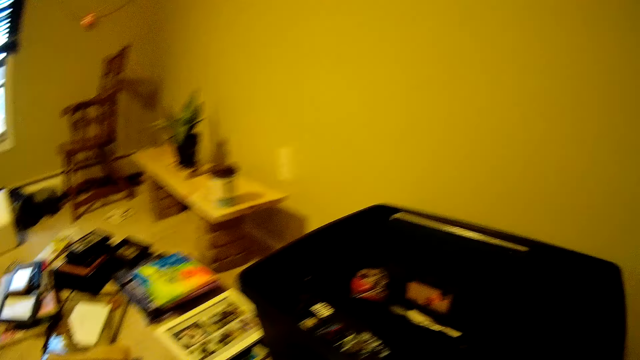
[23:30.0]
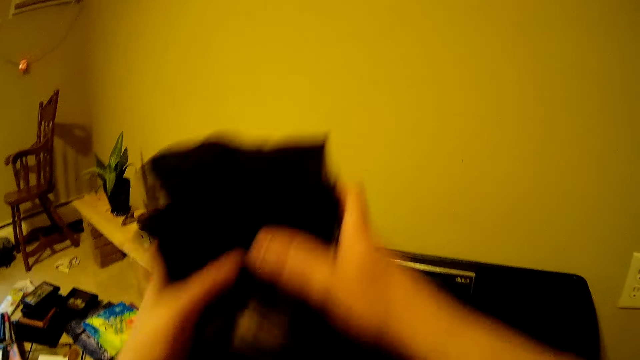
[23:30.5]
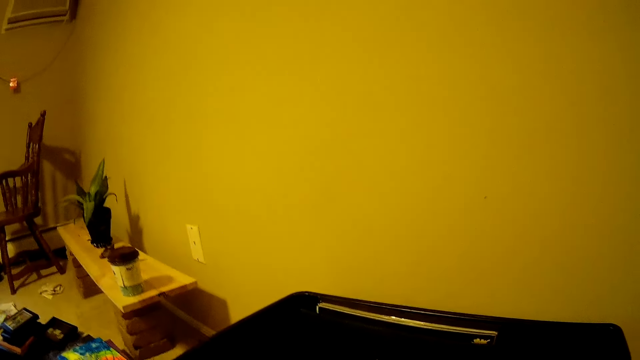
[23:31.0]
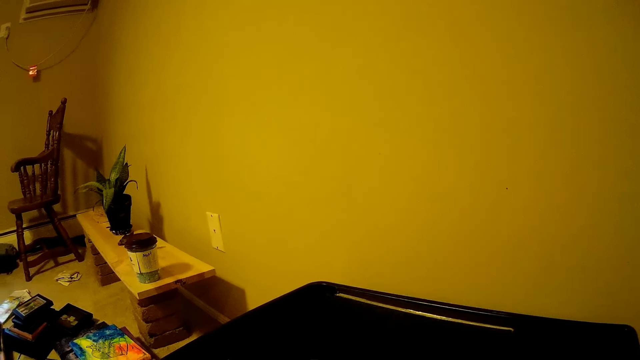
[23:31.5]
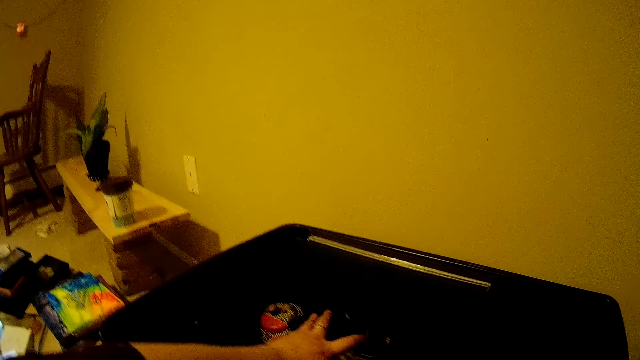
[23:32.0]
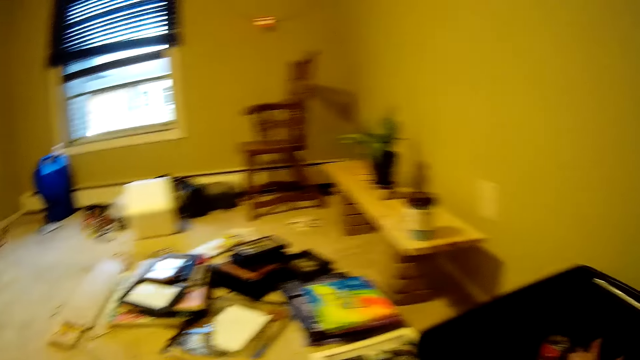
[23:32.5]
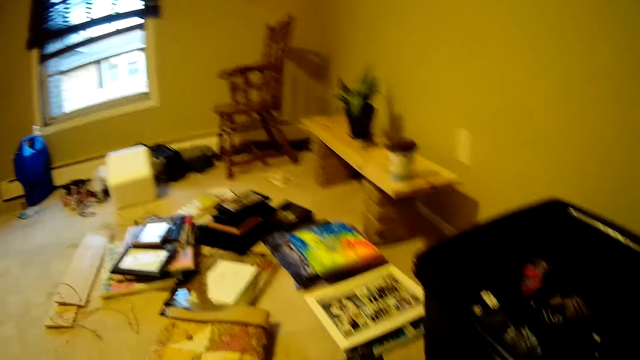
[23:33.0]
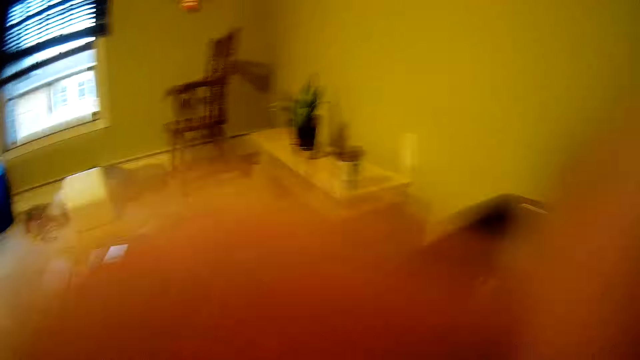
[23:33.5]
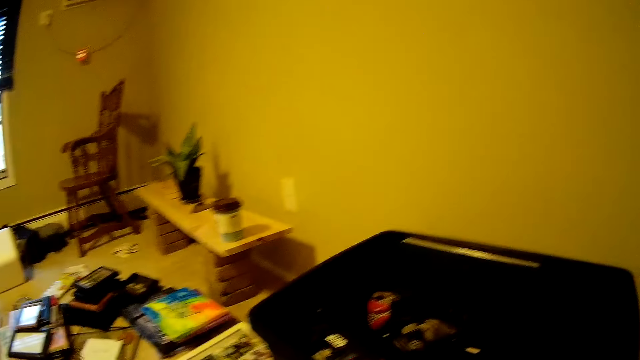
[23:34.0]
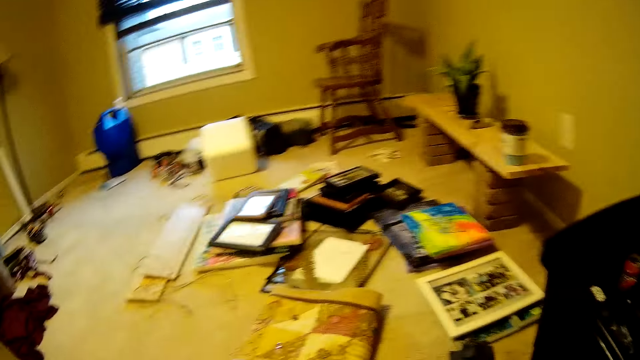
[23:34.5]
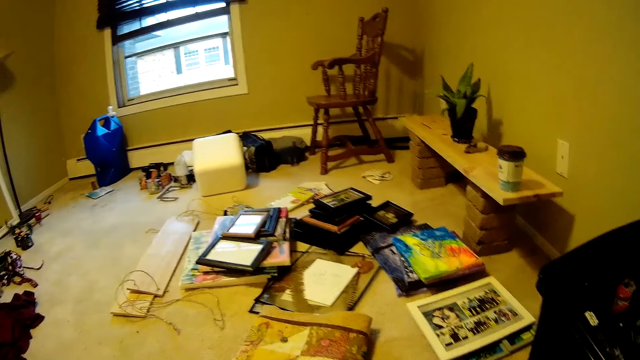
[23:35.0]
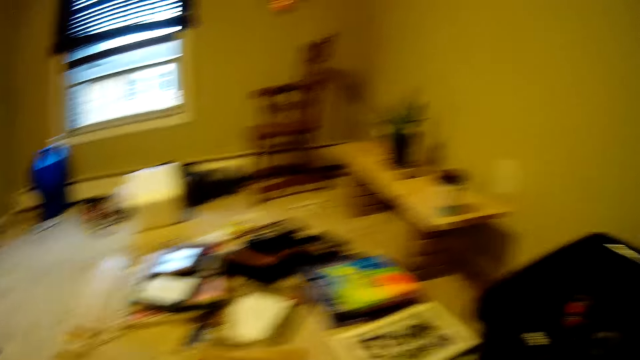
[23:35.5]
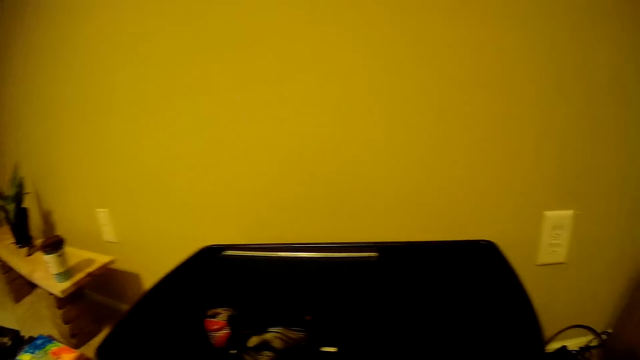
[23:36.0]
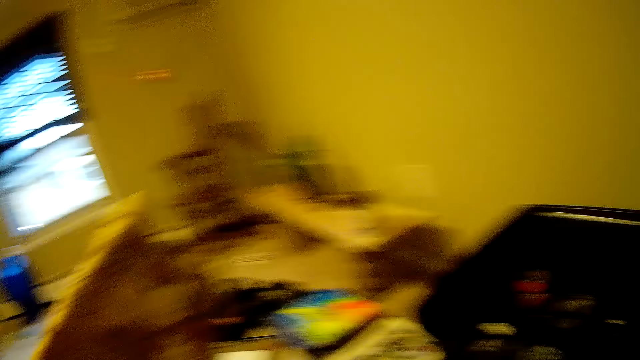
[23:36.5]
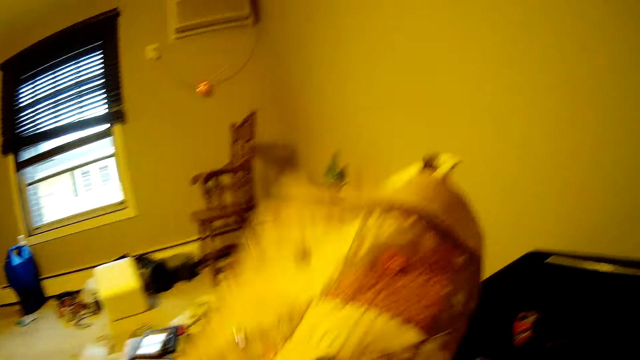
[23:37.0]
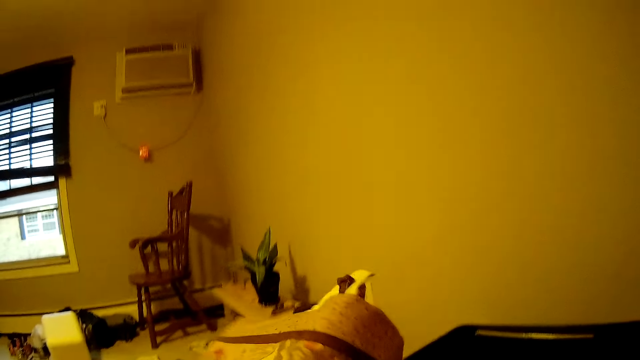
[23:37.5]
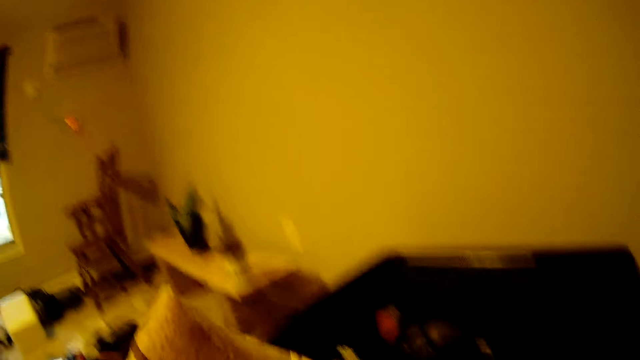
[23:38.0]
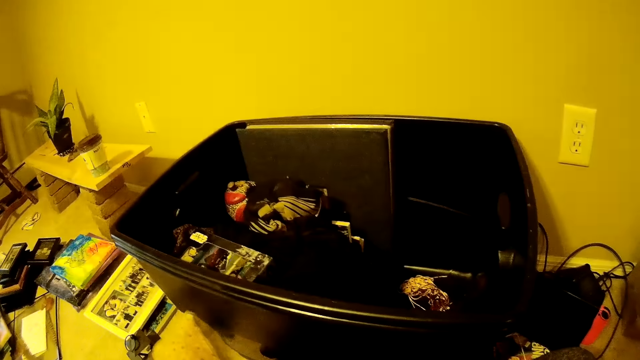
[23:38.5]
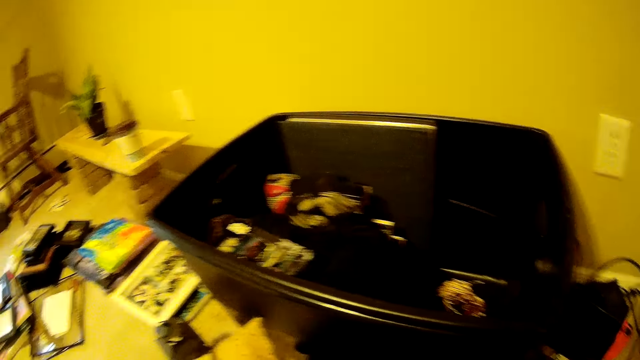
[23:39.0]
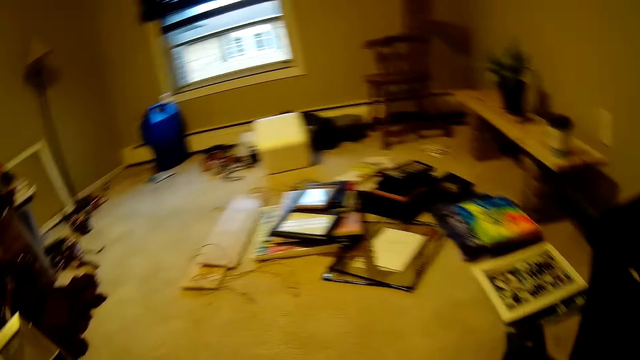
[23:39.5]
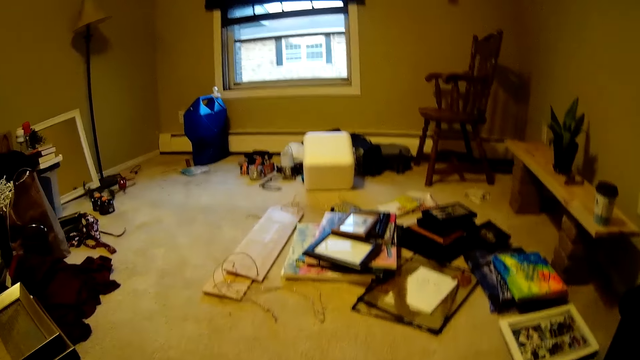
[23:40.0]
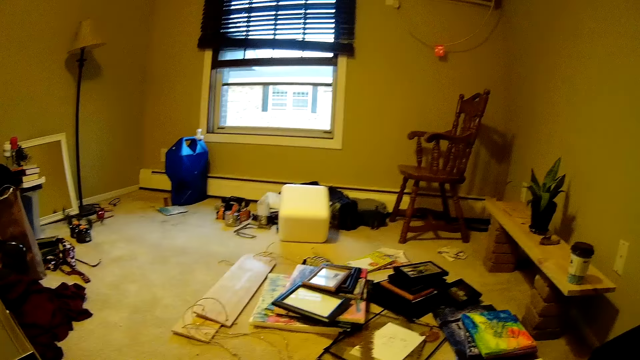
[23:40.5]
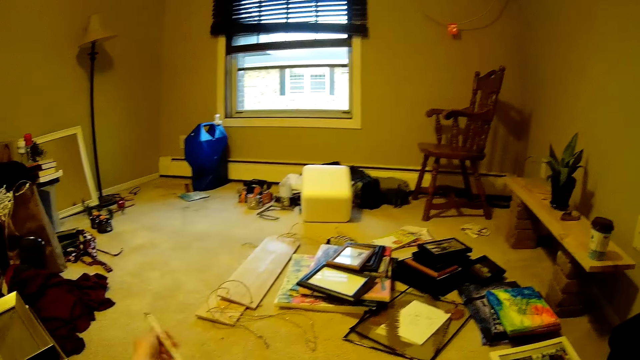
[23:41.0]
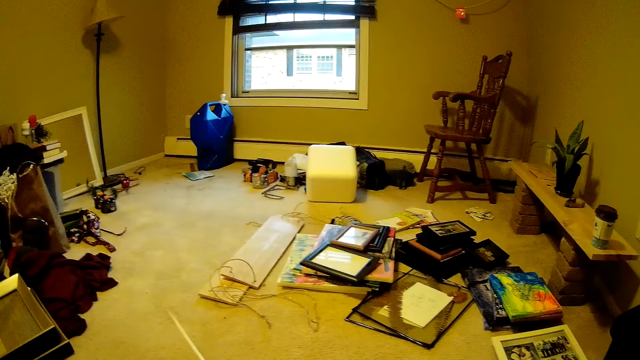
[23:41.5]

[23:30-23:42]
The camera wearer puts the cloth inside the plastic bucket. She takes items on the floor. She carries a blanket from the floor with her right hand. She looks around and converses with a man.

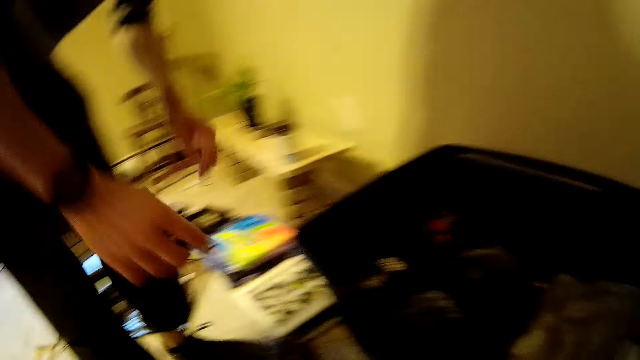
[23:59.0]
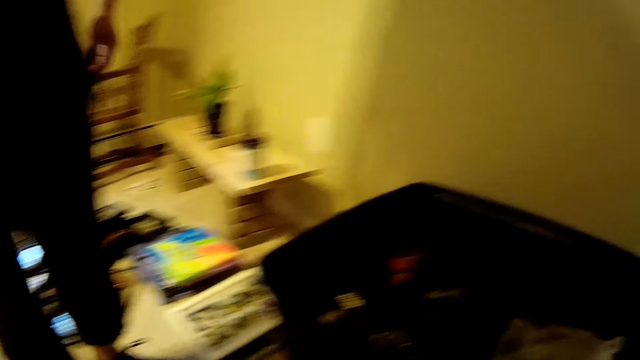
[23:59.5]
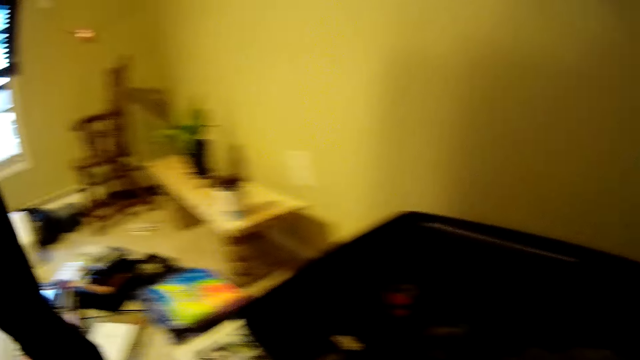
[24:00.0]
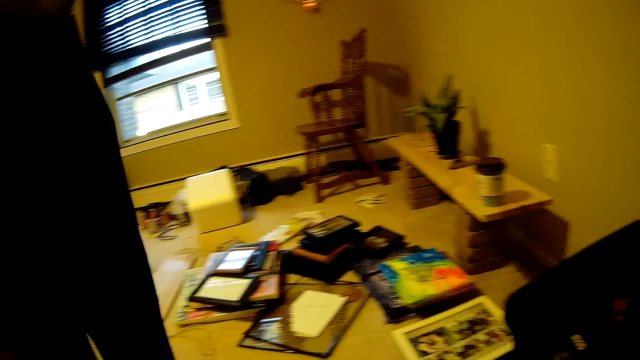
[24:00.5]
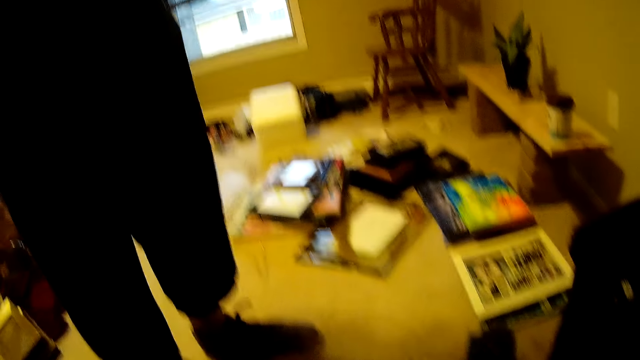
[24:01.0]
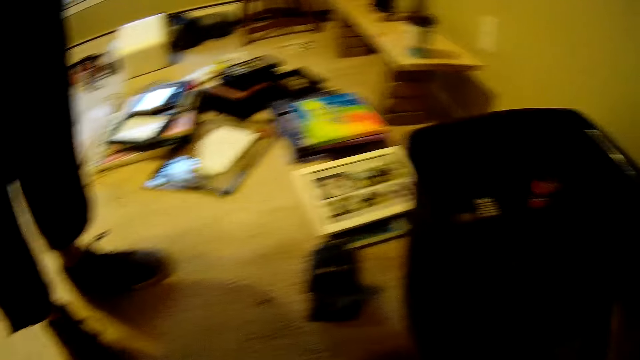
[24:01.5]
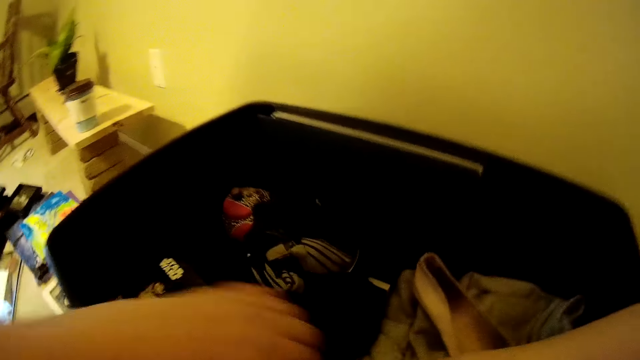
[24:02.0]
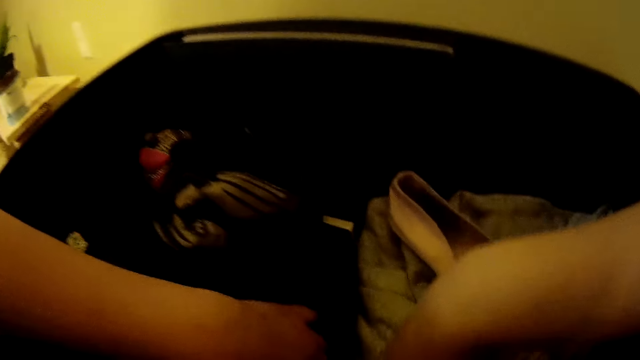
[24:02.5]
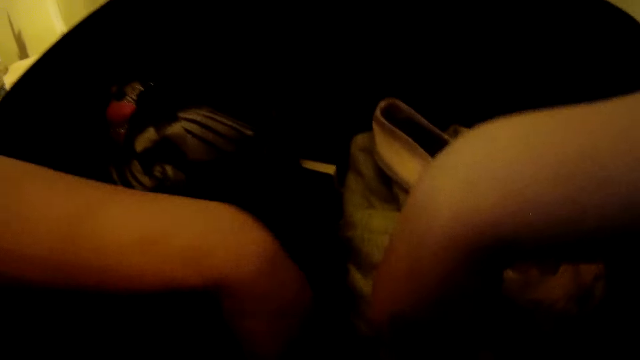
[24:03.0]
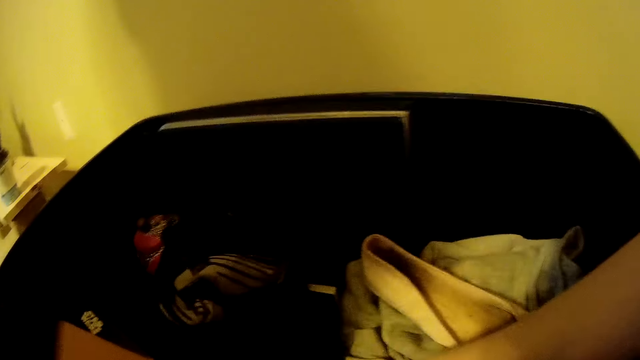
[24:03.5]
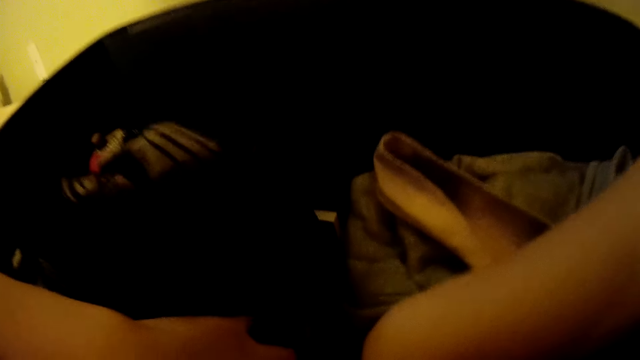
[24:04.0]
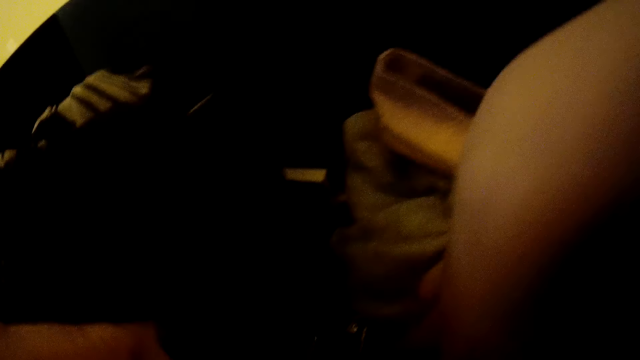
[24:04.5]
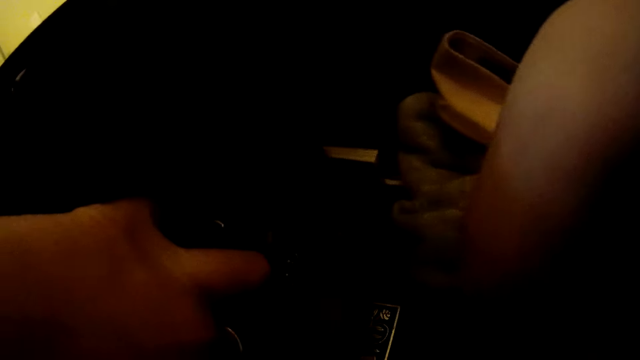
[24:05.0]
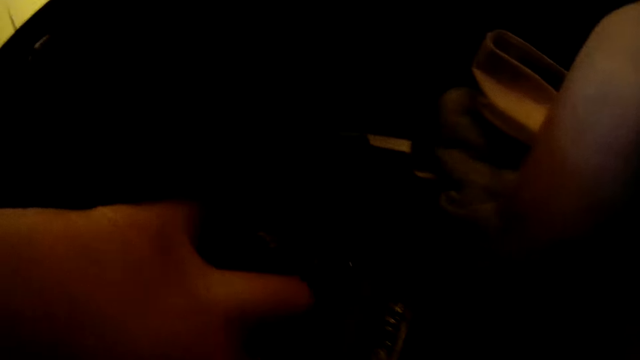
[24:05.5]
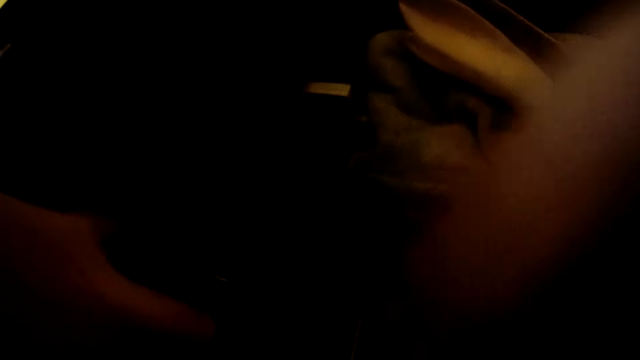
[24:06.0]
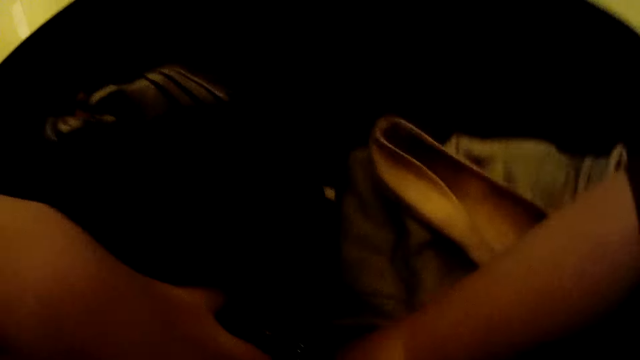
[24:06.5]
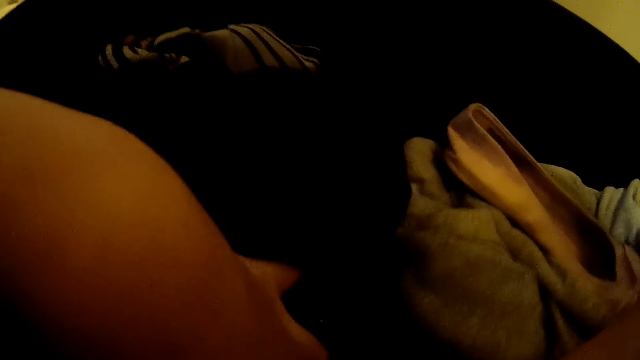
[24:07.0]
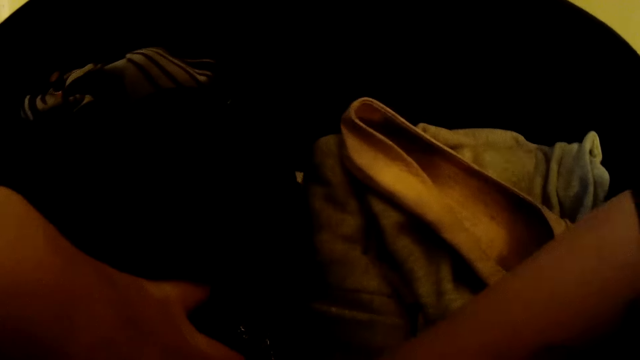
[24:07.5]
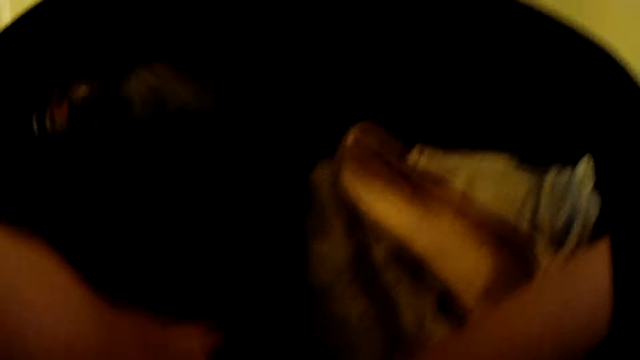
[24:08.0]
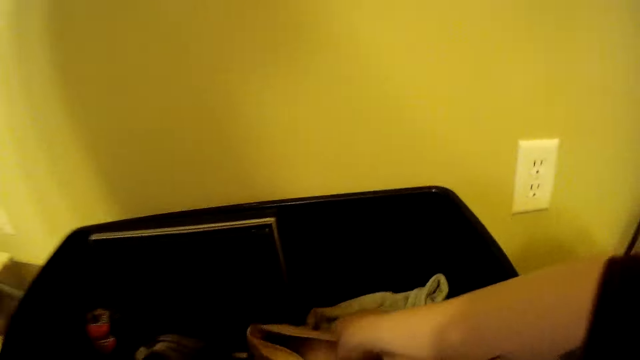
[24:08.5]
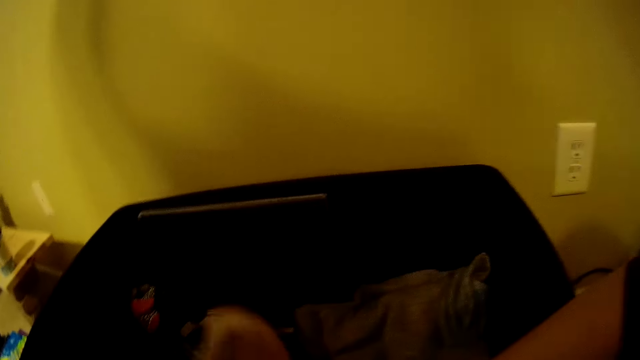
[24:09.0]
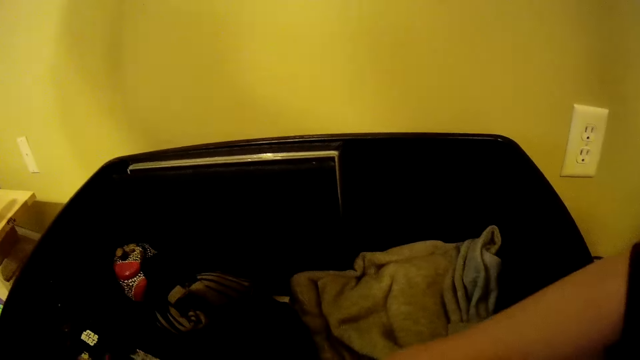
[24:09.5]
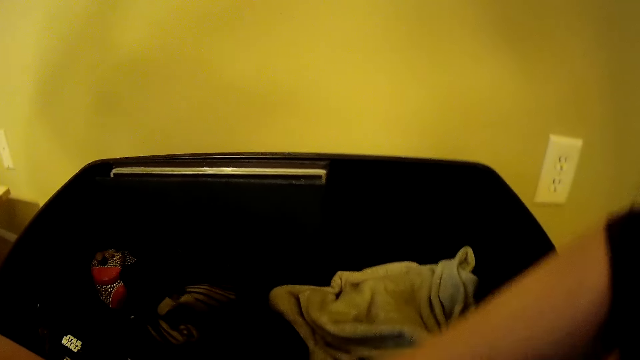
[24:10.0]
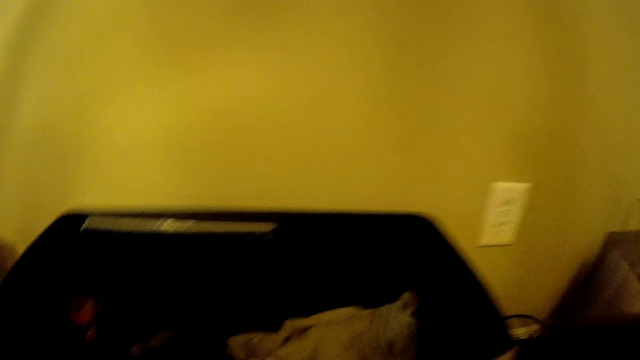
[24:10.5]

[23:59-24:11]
The camera wearer converses with a man. She looks around. She arranges items in the suitcase. She adjusts the cloth in the plastic bucket with both hands. She puts a shoe inside the plastic bucket properly with her right hand.
